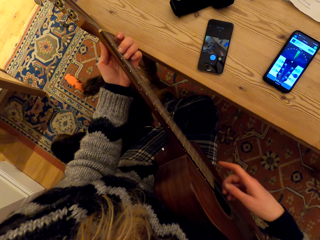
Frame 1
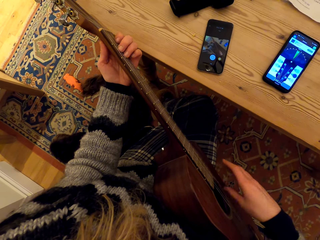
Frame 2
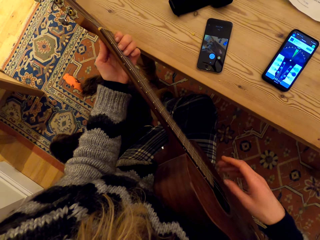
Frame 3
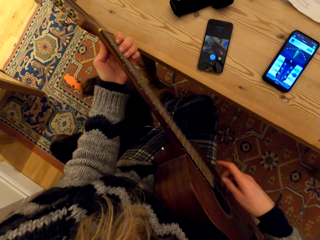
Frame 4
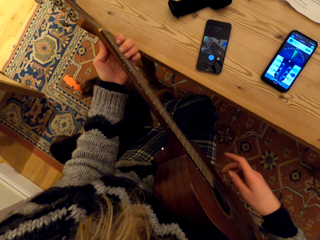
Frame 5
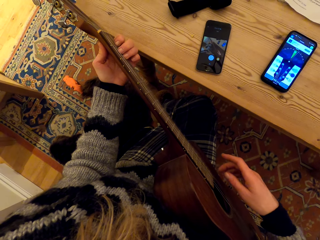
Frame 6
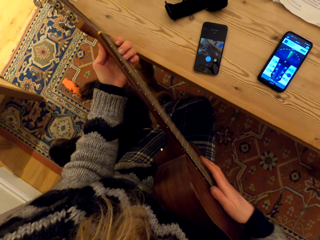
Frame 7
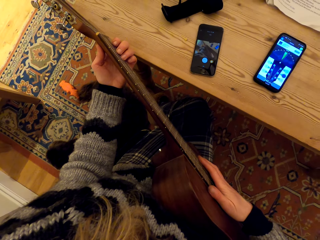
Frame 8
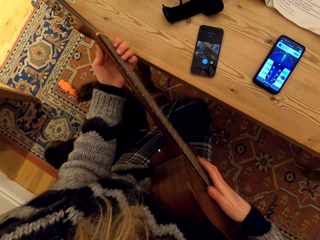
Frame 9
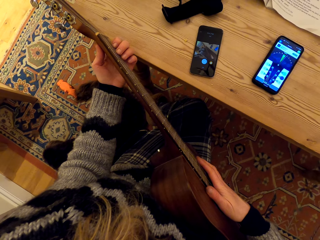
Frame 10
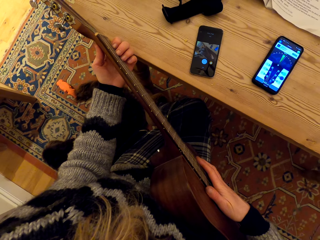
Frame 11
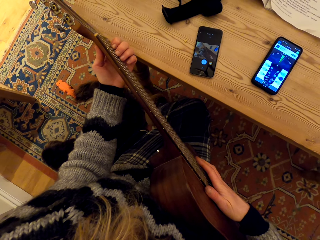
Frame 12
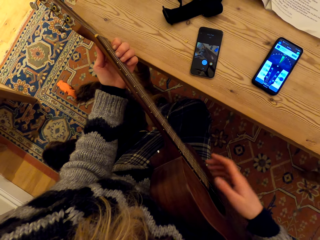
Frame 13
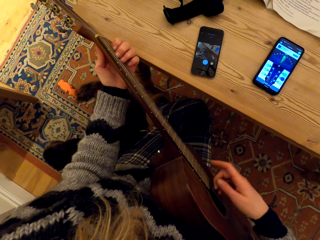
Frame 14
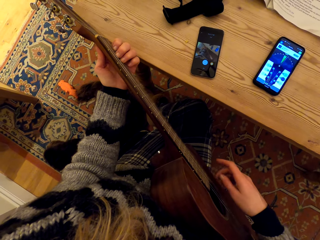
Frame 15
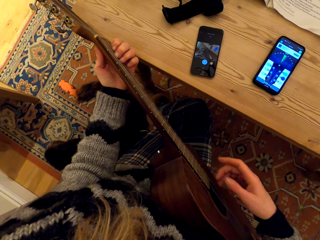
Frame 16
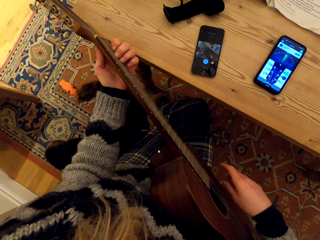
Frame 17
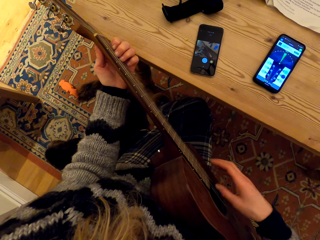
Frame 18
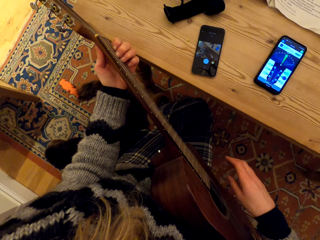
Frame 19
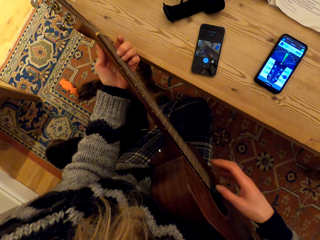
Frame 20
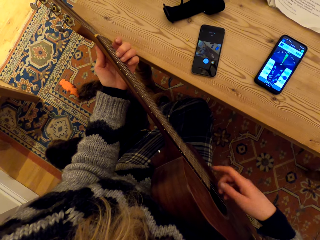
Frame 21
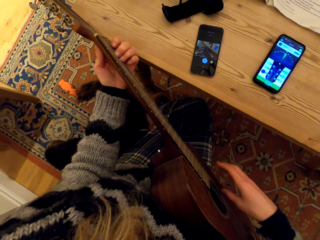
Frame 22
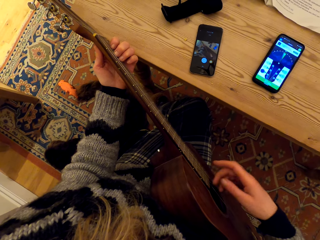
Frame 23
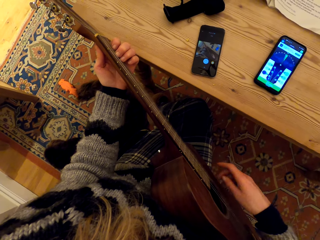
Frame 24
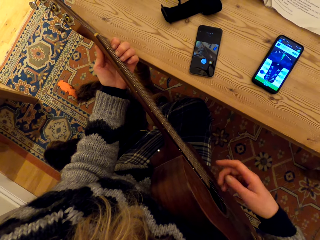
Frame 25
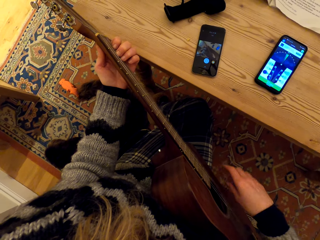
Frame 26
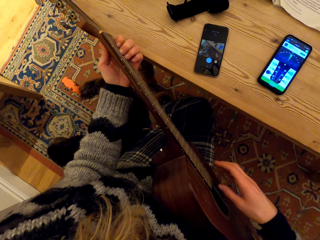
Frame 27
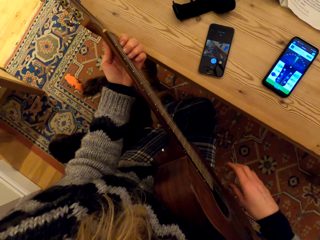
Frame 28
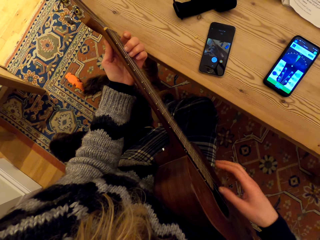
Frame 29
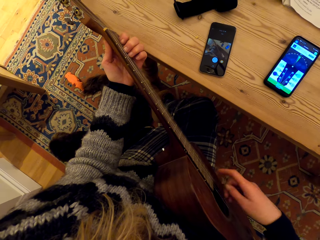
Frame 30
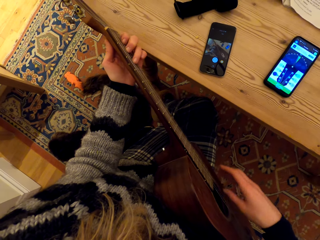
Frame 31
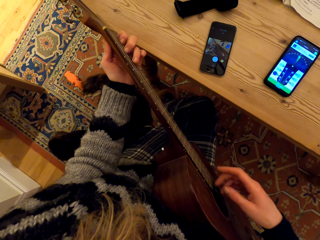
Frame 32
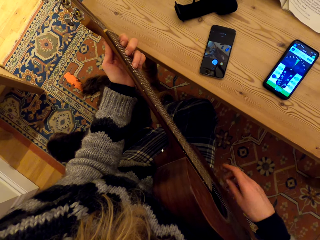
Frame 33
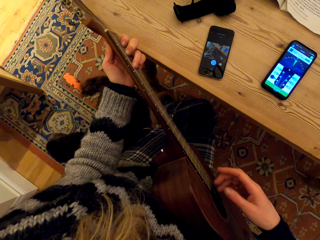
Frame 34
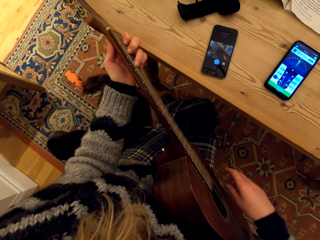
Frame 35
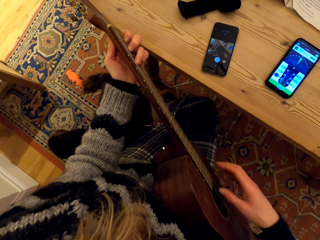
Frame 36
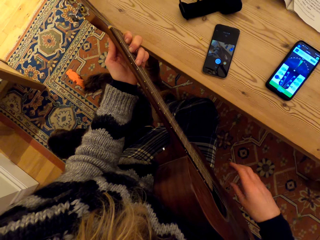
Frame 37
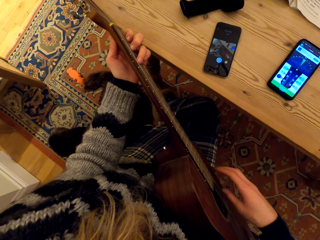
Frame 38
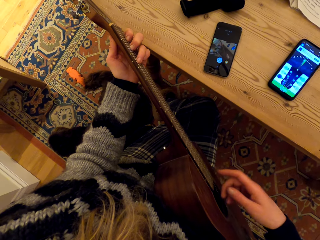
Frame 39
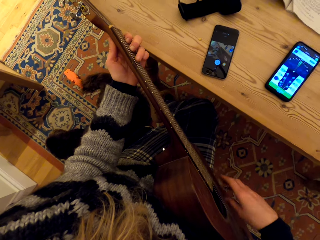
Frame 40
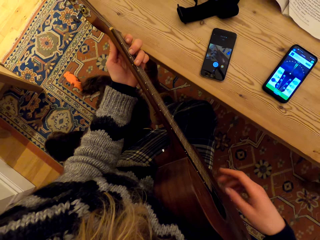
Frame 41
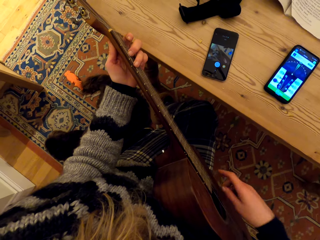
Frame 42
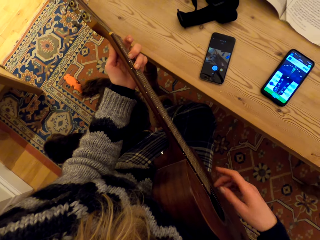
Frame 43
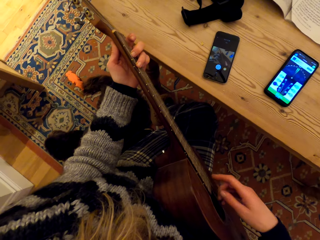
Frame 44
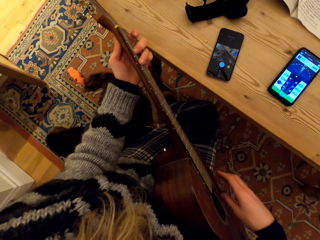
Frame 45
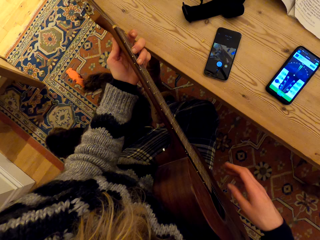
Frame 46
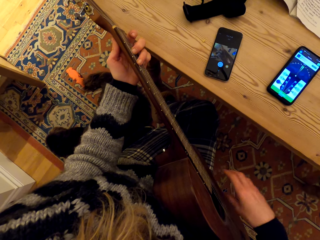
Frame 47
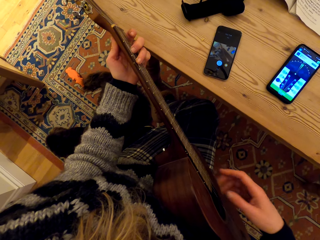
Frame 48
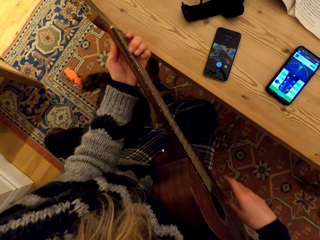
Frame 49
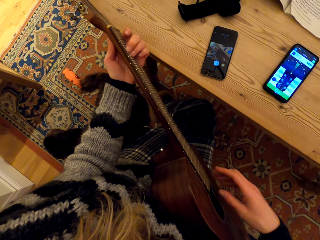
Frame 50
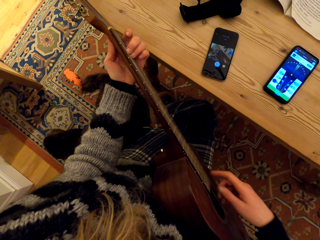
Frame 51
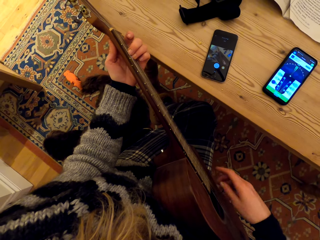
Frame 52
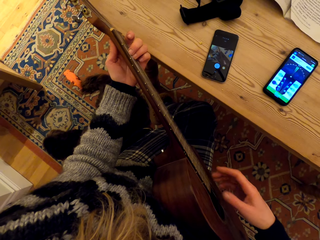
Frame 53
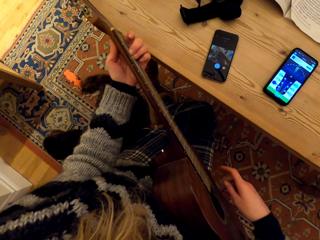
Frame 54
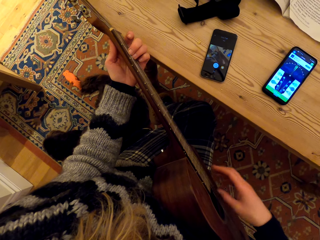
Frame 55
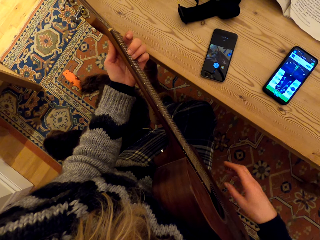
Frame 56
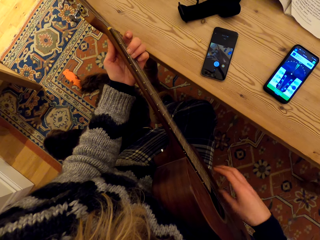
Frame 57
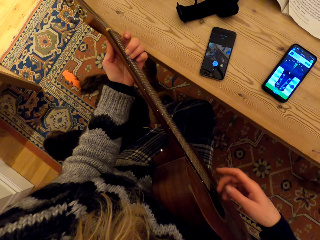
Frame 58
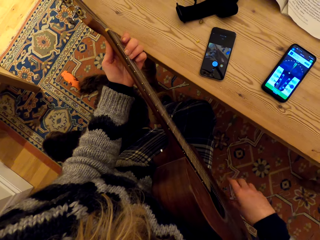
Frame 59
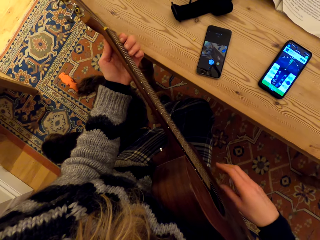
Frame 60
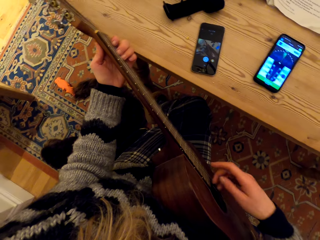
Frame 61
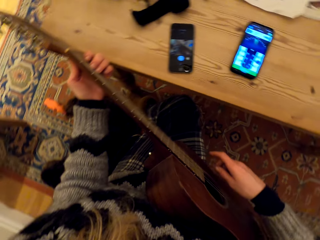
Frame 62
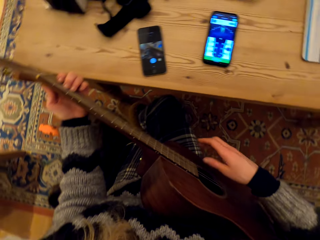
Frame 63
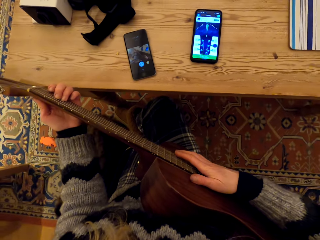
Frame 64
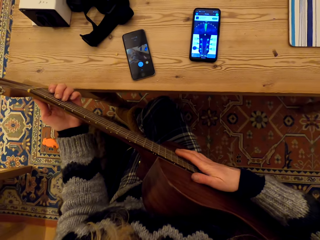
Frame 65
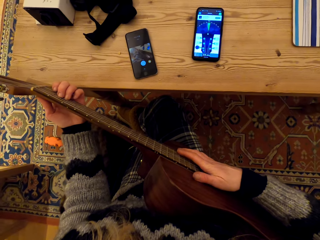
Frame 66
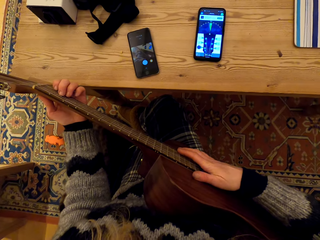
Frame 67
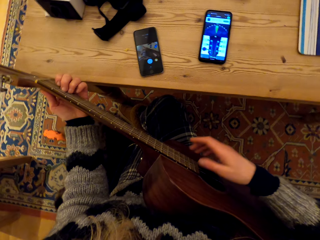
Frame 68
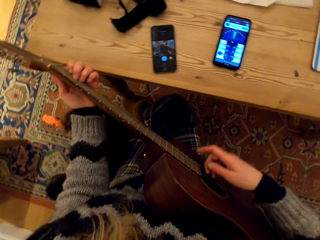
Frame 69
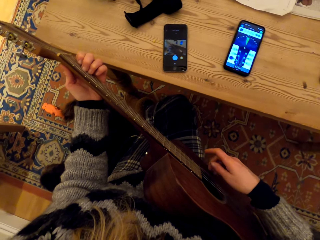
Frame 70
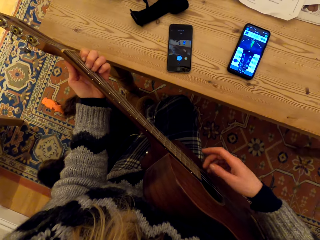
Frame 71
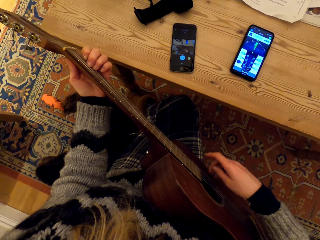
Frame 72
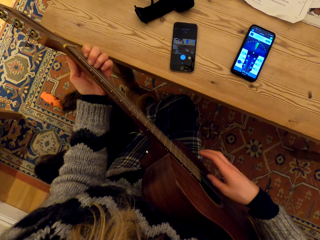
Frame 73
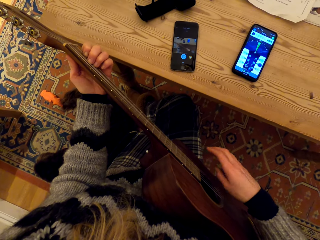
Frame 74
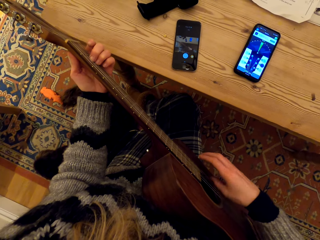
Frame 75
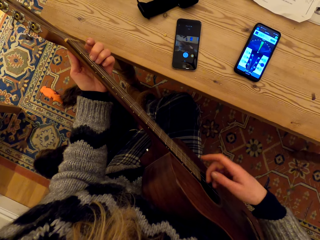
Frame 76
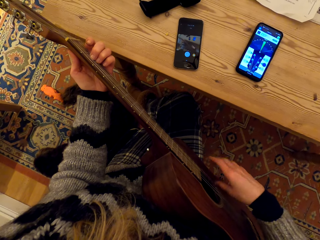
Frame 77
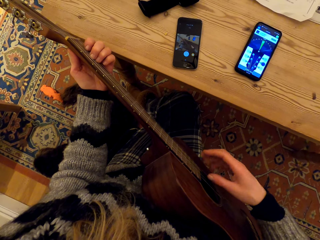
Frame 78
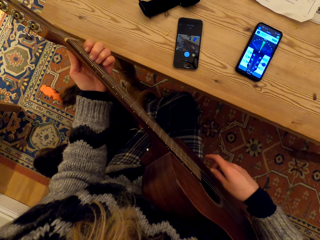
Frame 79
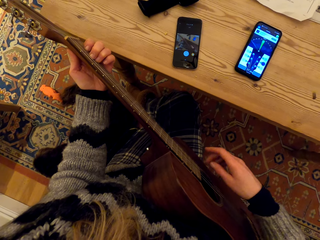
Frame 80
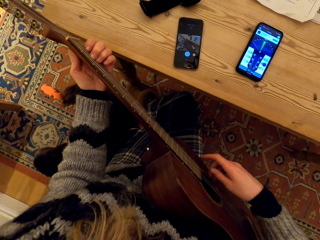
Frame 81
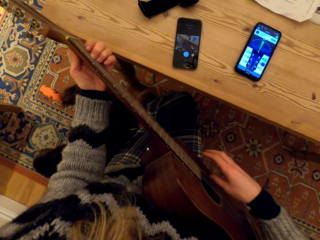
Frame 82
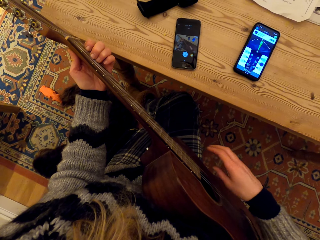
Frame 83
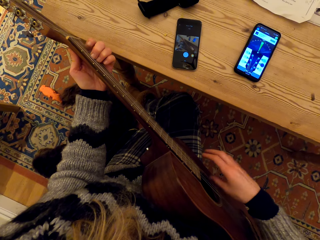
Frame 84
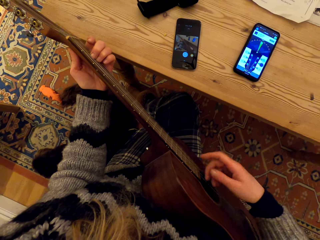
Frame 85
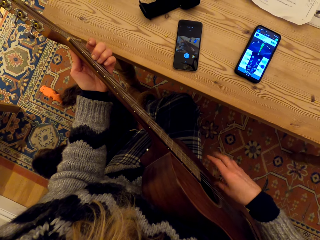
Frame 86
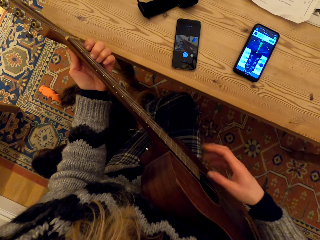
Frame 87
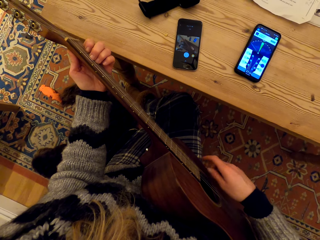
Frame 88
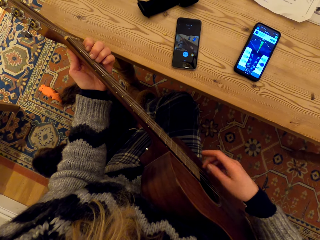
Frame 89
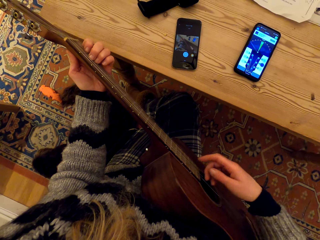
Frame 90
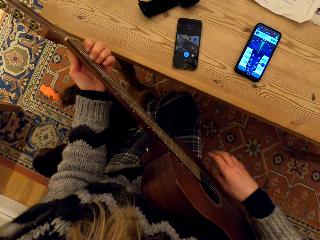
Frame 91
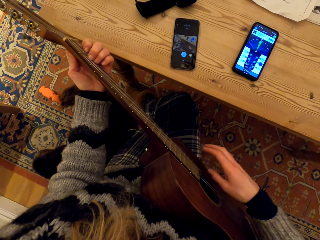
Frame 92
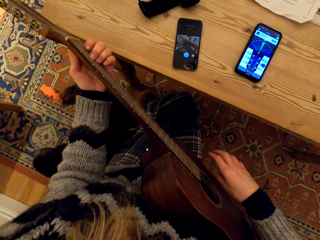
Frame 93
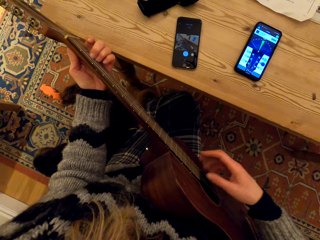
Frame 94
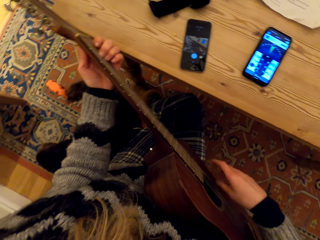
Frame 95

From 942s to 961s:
The camera wearer holds a guitar. They play the guitar. They hold the guitar. They play the guitar.
